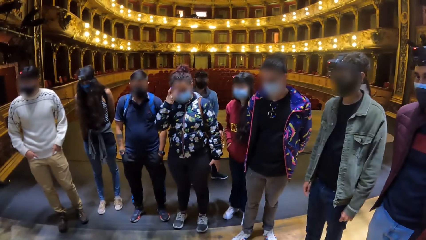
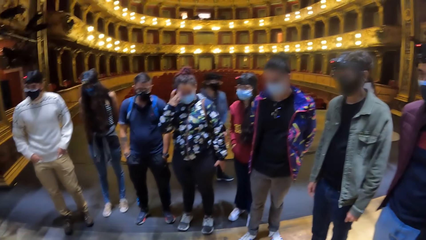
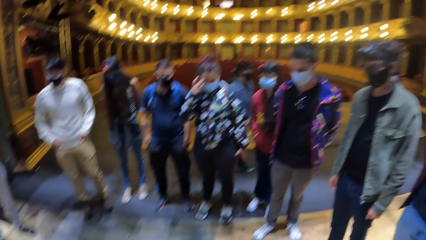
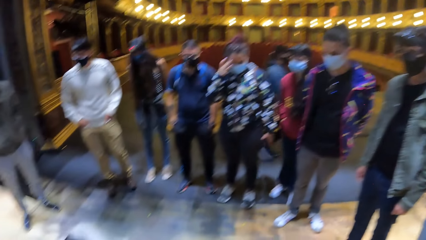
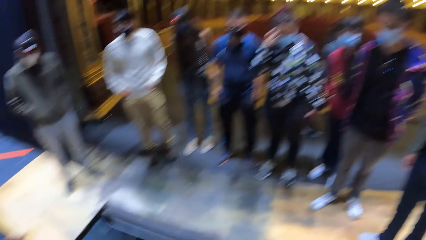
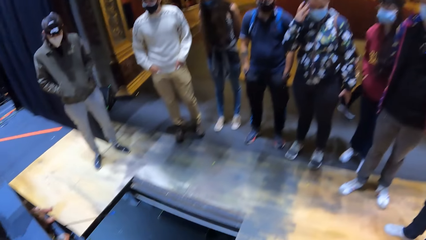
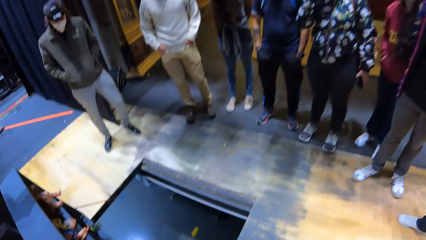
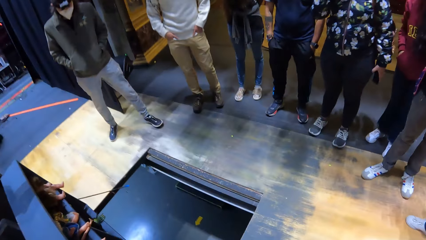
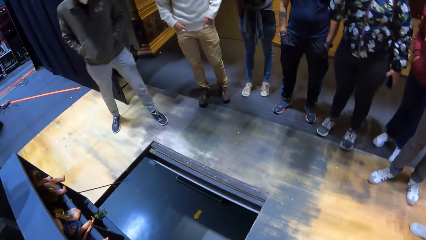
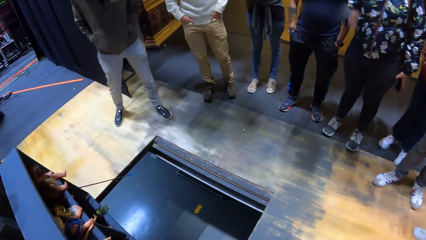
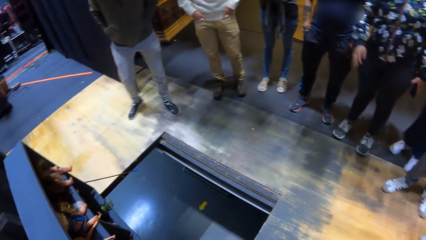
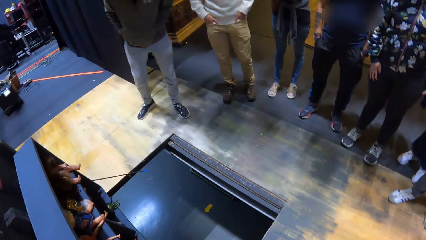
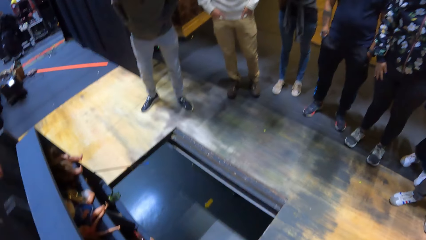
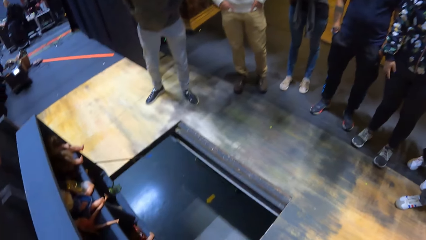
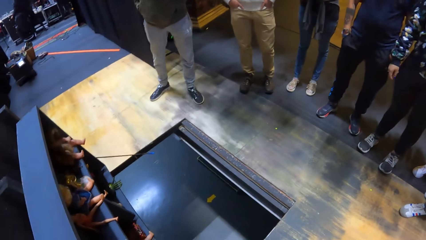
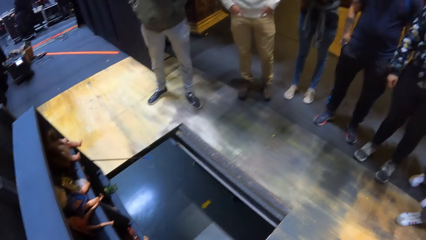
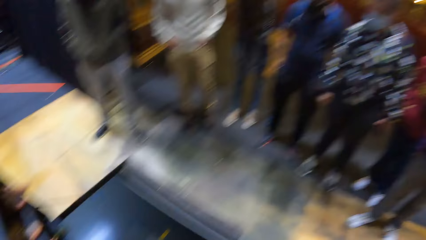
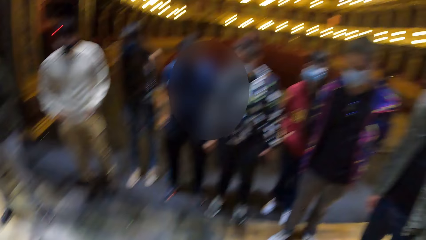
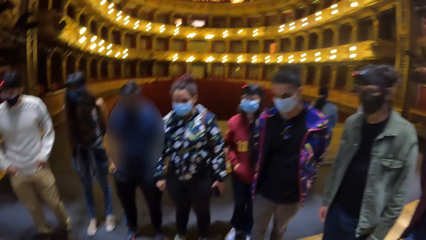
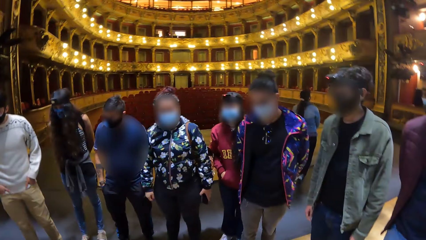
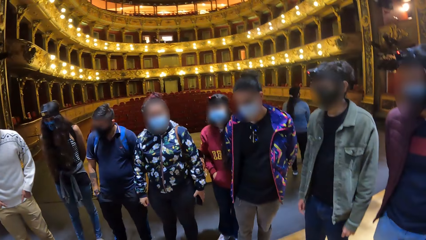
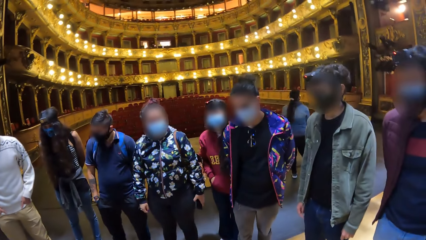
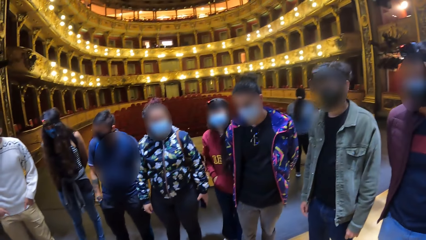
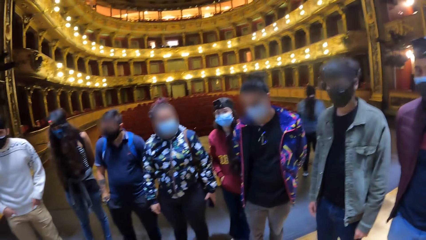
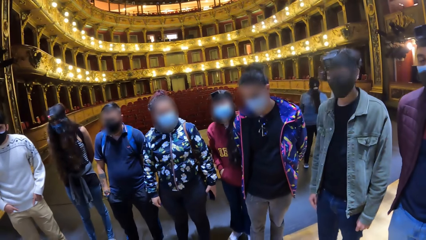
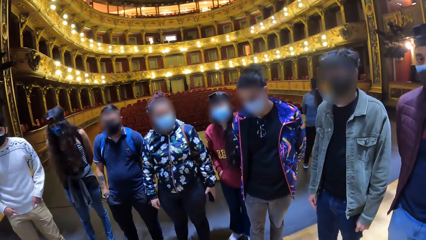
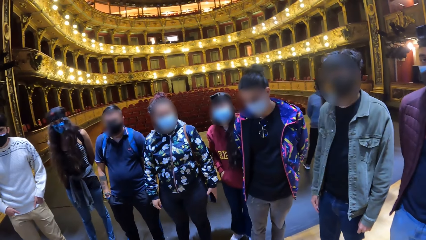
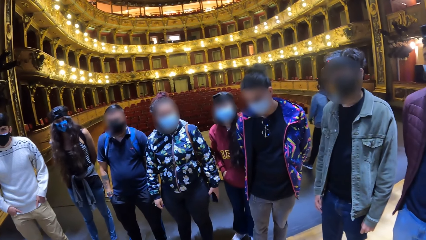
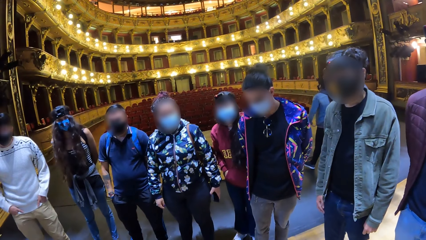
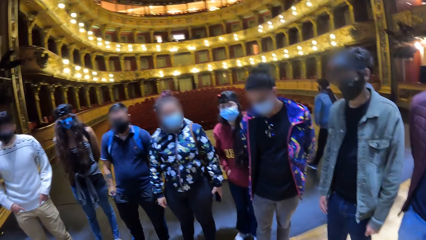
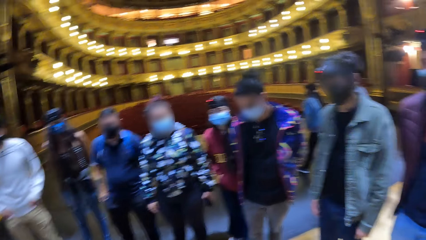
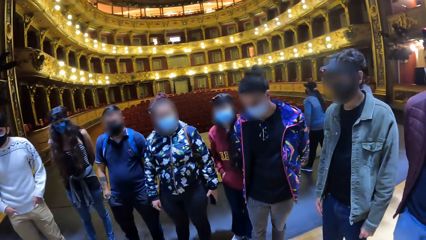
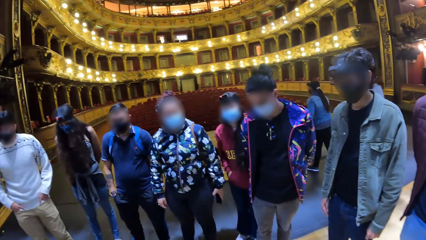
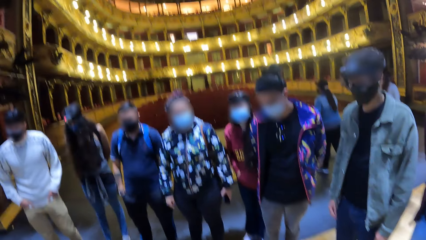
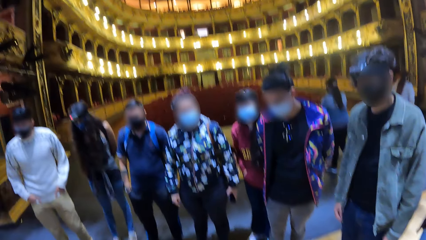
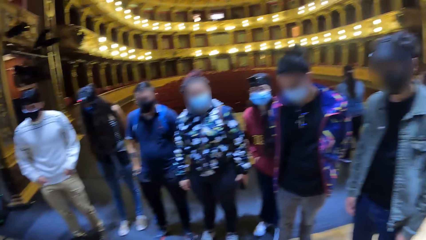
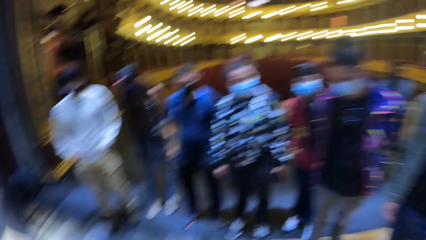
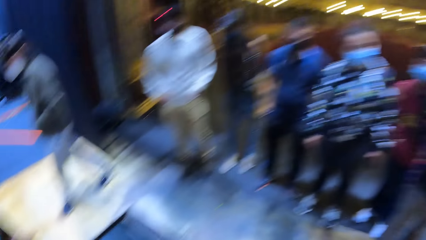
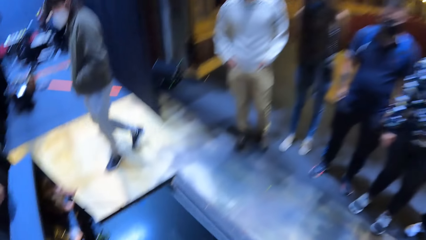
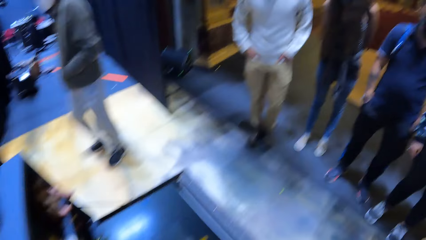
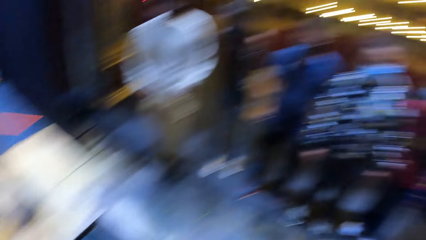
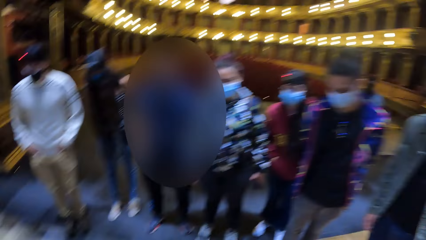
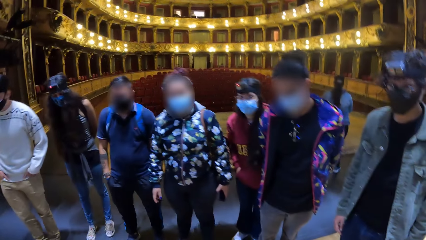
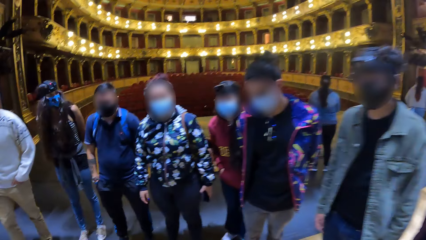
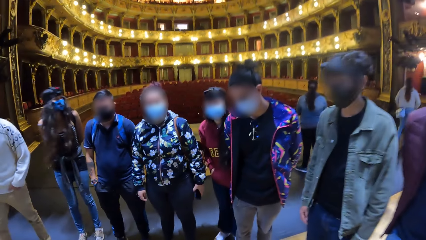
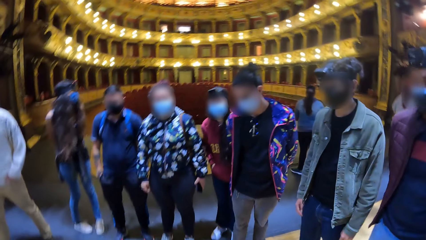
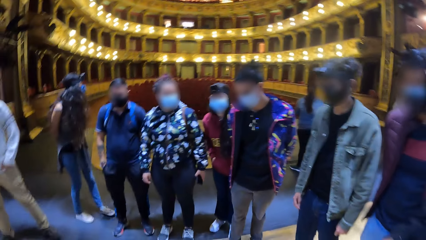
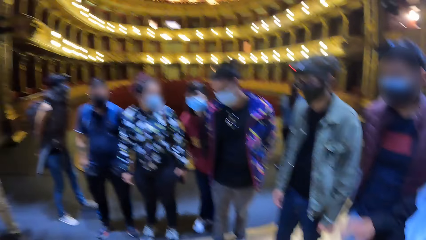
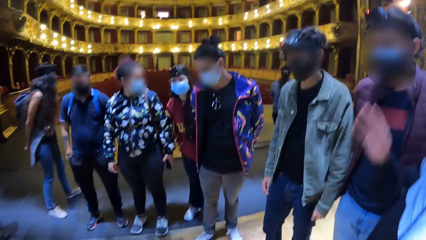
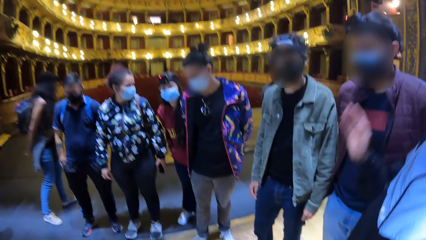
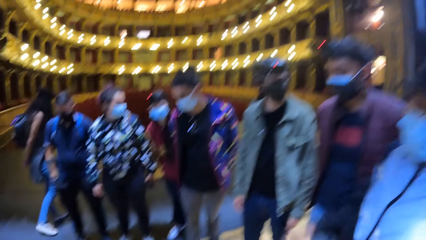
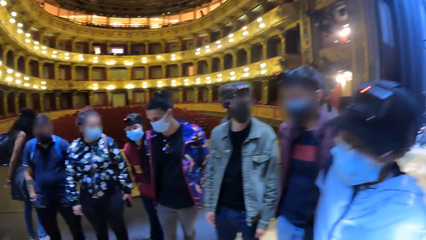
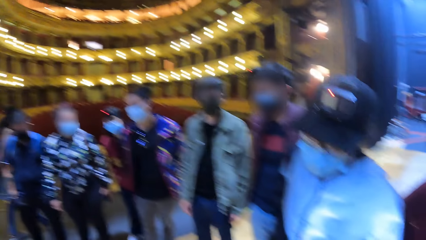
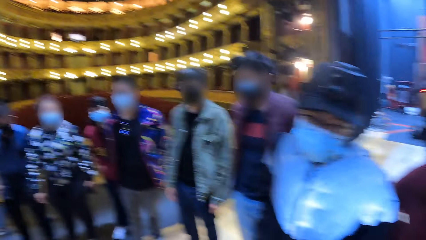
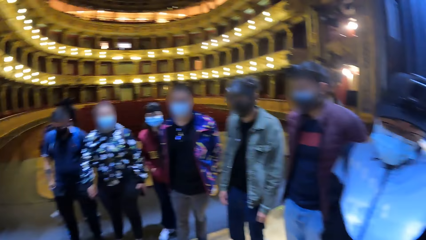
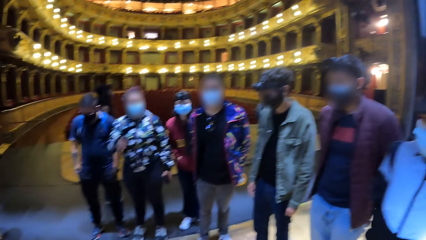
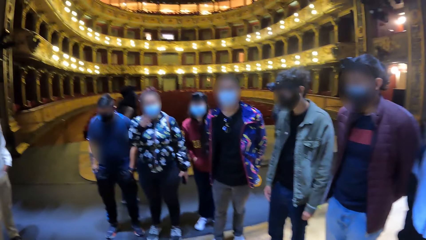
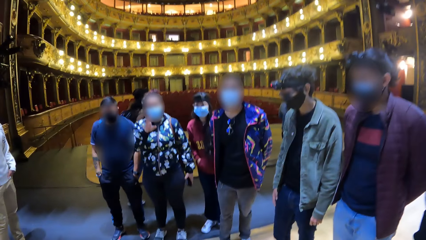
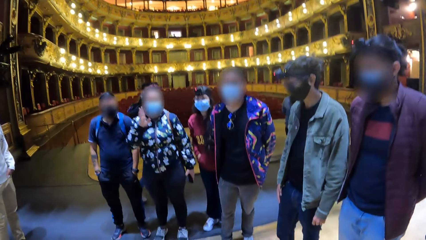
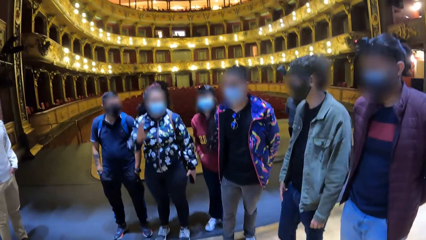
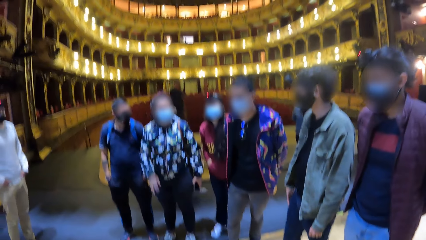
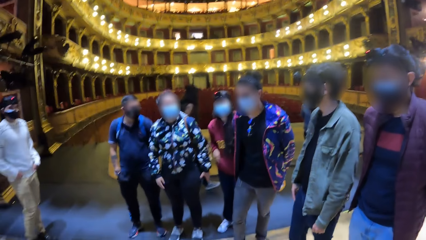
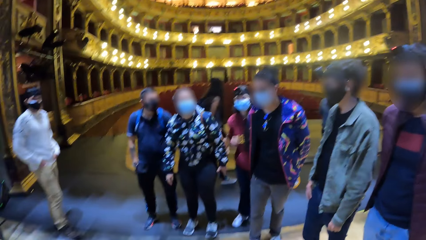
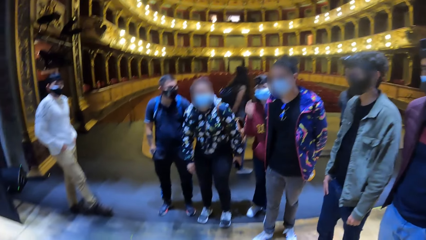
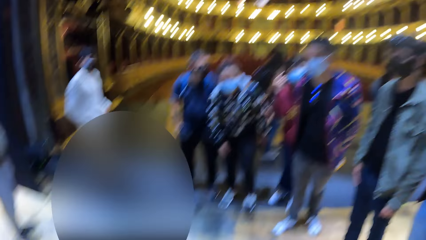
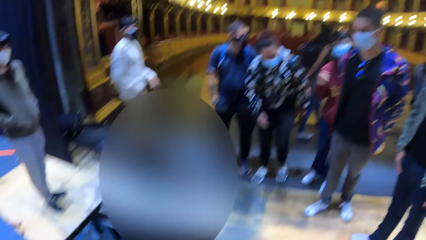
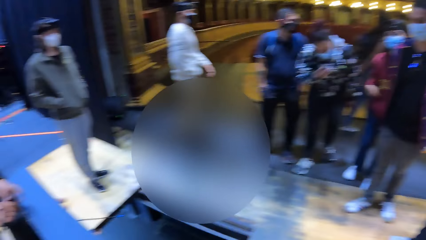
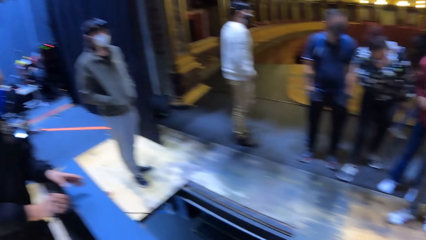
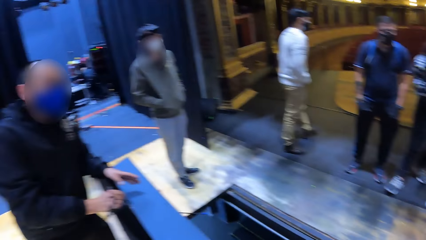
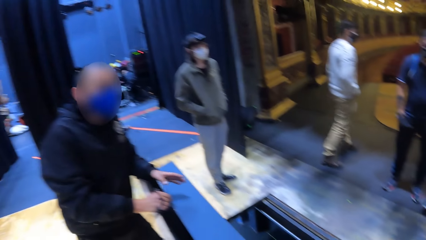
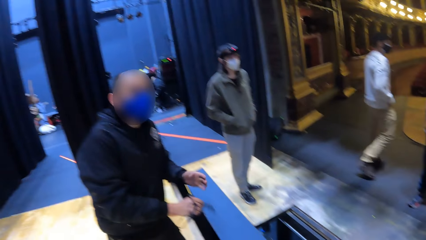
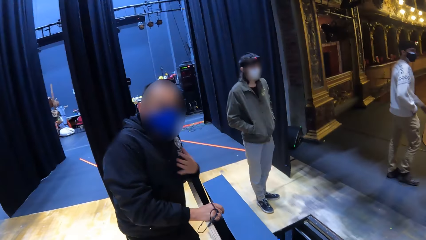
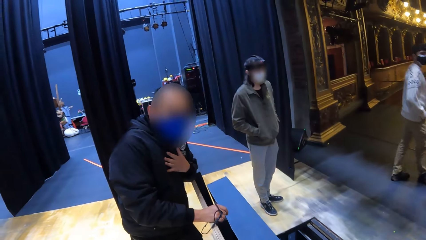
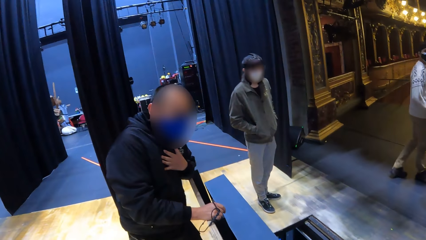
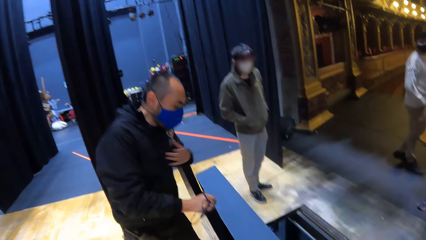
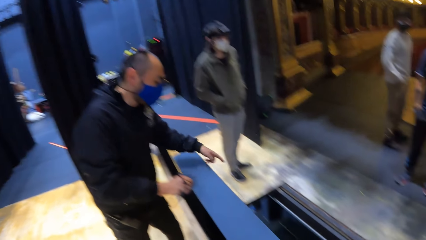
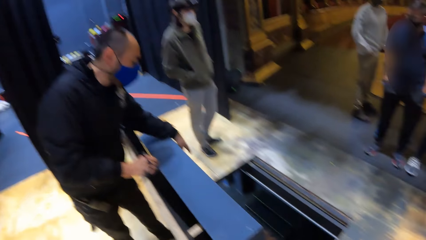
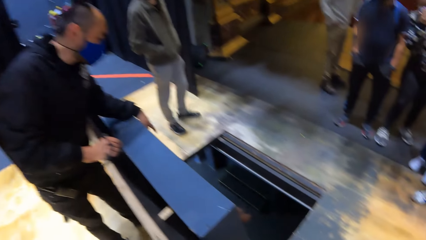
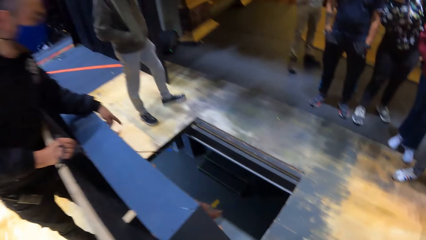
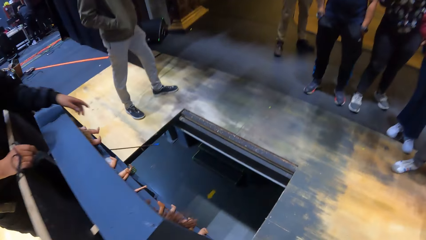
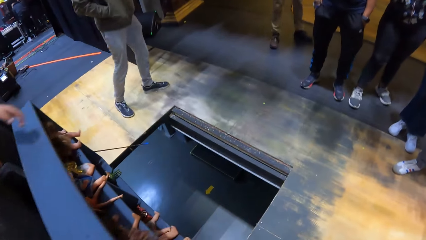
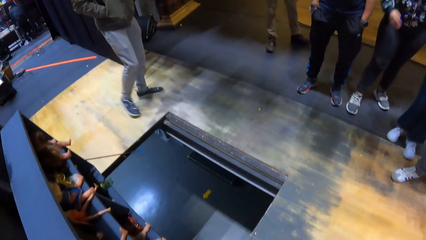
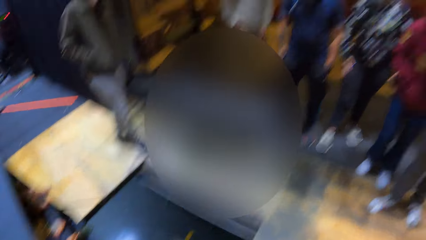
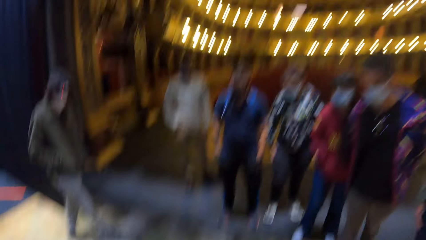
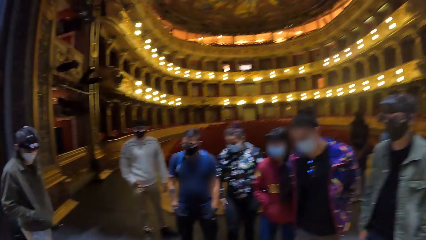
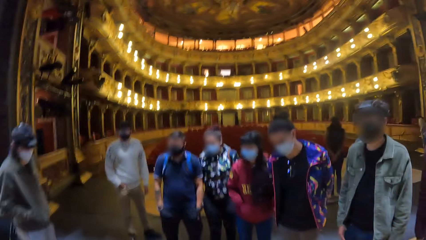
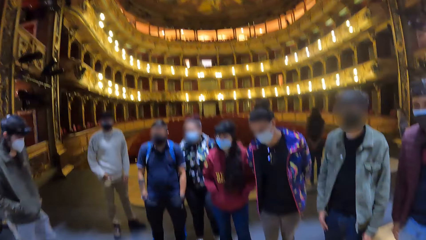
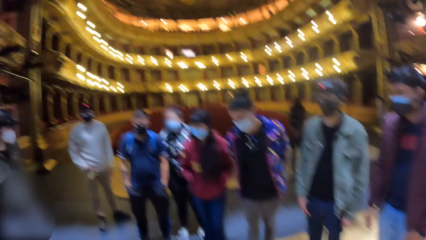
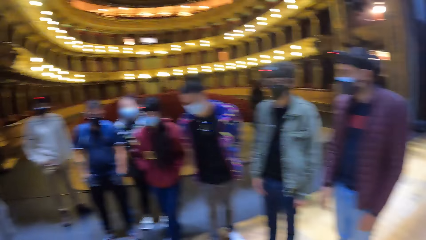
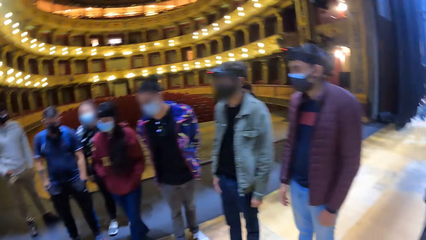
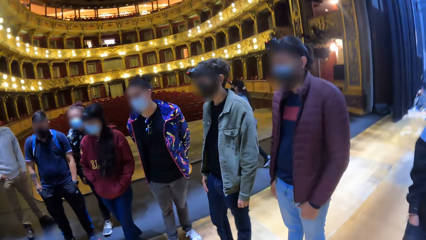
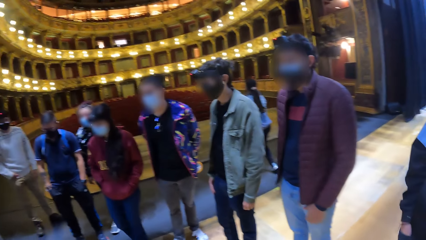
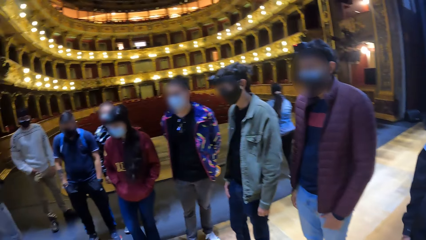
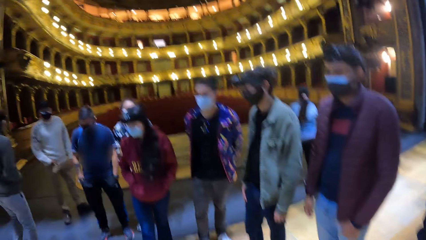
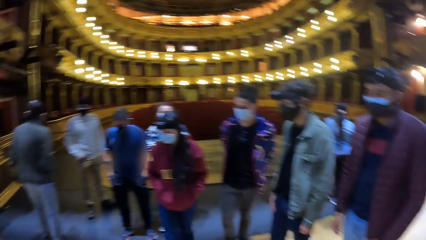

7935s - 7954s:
The camera wearer looks around. A man raises the hand and lowers the hand. Another man raises the hand and lowers the hand. The camera wearer turns to a third man. The third man interacts with friends with gestures and points at something. The camera wearer looks down in the box. They look around.
